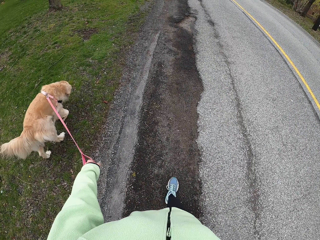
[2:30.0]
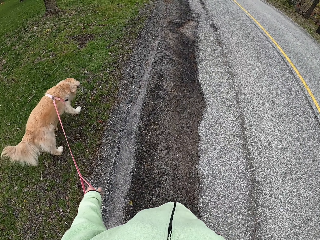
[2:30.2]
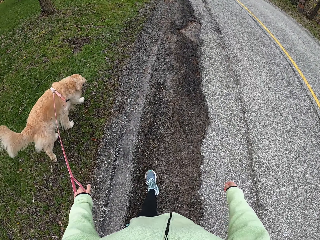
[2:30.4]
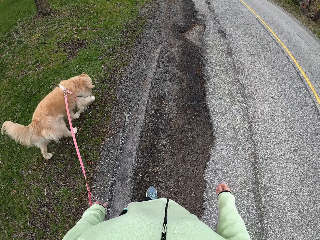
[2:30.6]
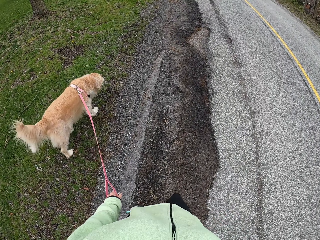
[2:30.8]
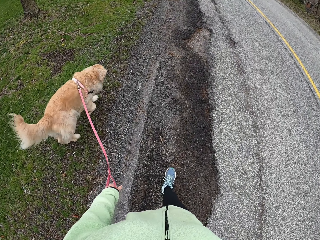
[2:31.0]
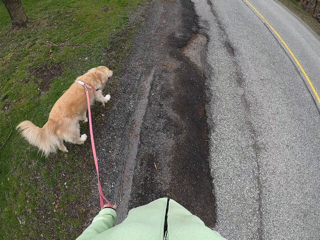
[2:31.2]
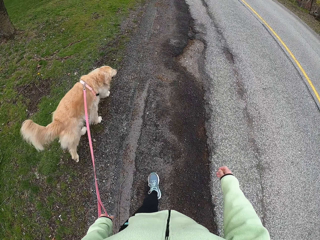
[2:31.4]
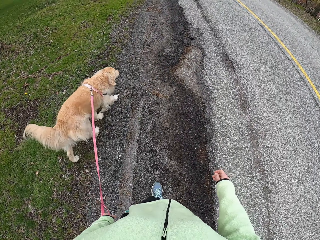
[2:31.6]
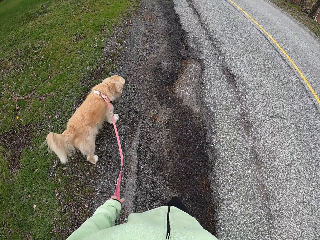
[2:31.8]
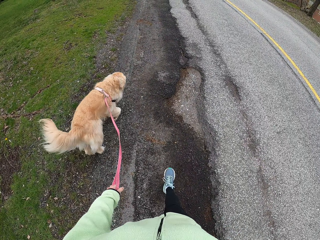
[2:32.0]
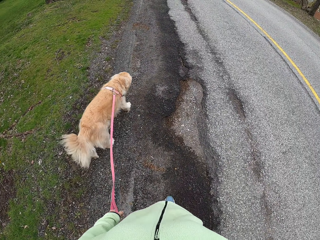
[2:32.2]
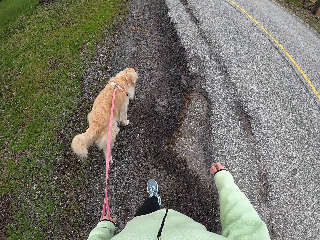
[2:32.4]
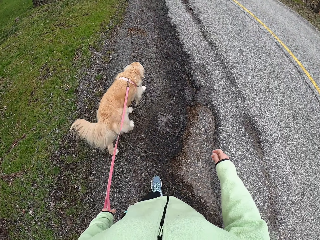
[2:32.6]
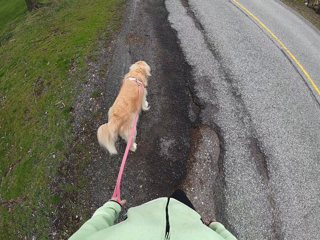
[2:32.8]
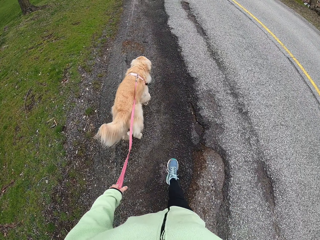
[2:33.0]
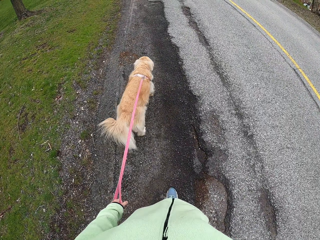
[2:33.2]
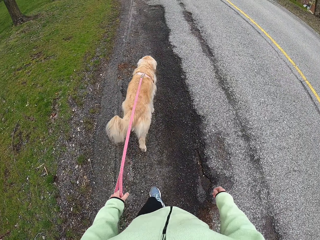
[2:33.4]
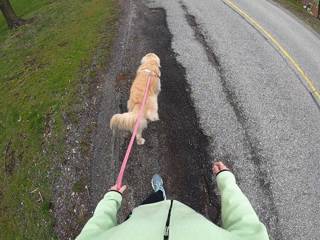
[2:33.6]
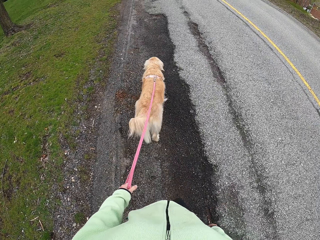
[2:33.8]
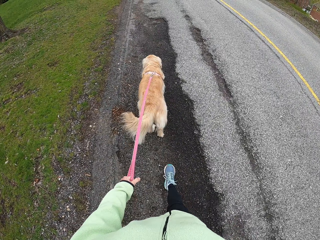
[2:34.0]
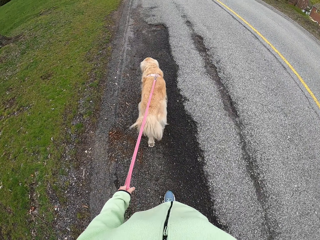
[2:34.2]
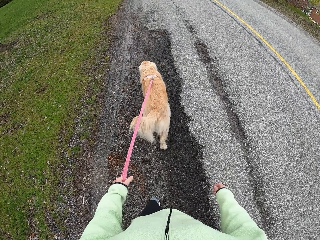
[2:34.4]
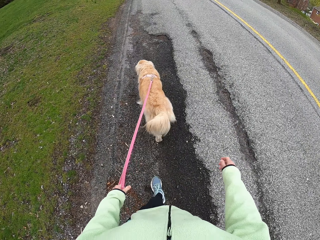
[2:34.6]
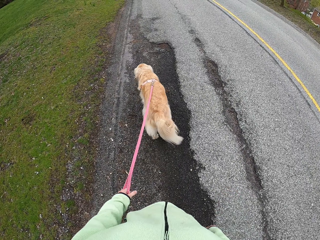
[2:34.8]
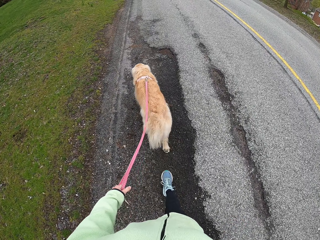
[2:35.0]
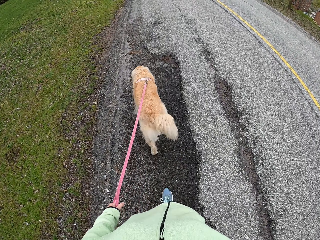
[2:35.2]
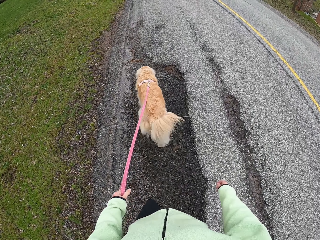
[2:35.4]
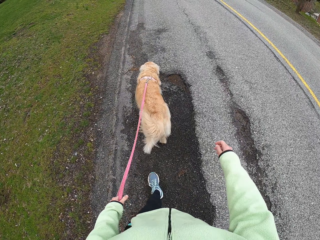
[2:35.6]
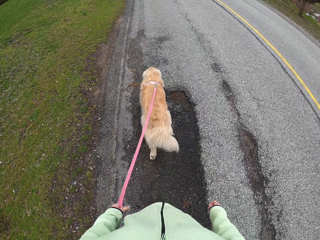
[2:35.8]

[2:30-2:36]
The camera wearer swings his hands. He walks on the road with the dog.

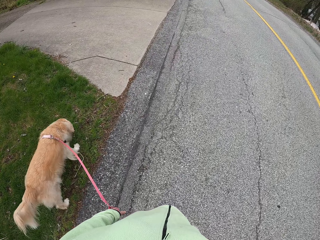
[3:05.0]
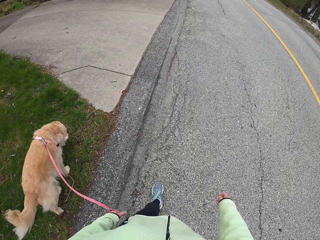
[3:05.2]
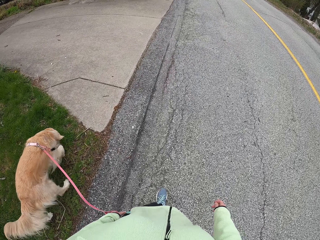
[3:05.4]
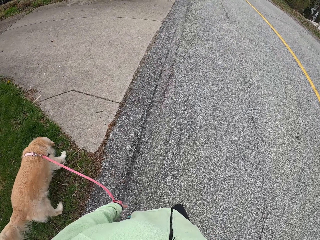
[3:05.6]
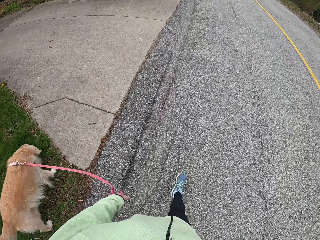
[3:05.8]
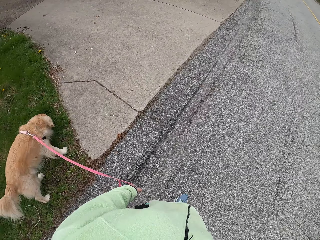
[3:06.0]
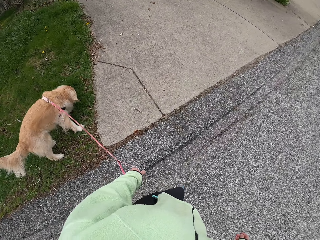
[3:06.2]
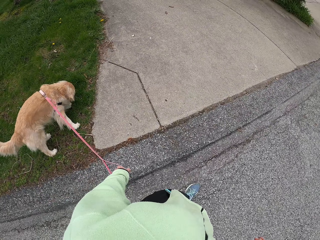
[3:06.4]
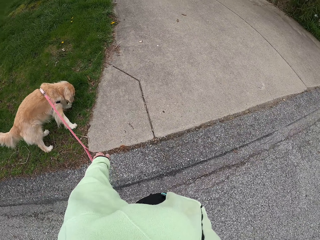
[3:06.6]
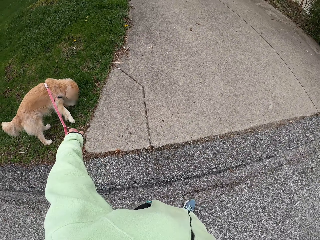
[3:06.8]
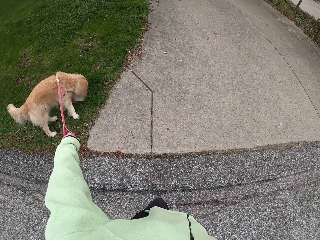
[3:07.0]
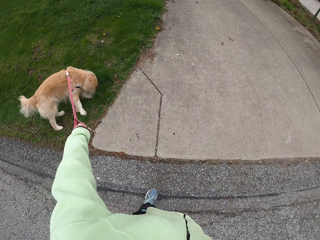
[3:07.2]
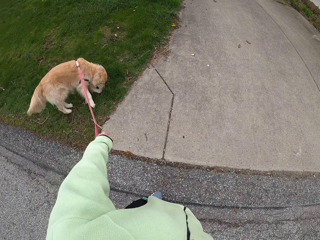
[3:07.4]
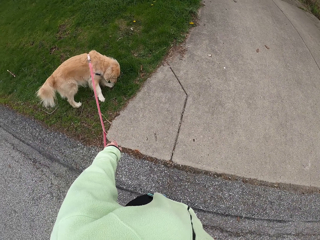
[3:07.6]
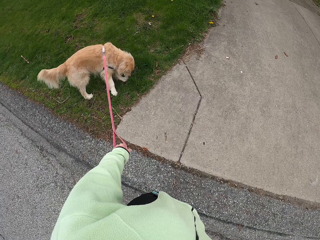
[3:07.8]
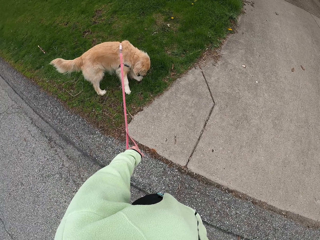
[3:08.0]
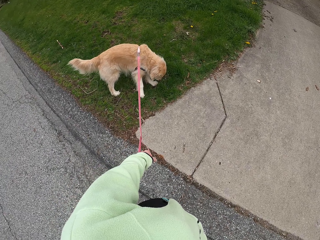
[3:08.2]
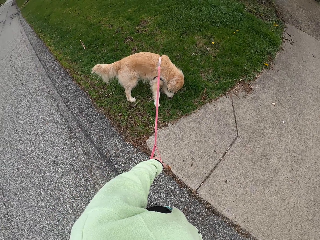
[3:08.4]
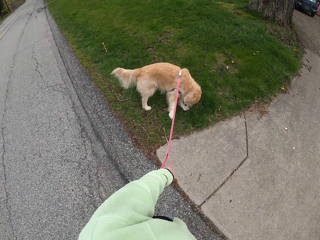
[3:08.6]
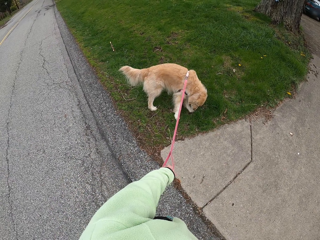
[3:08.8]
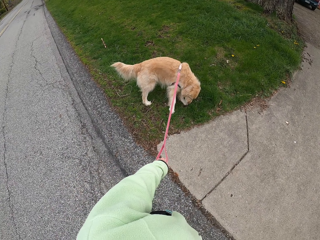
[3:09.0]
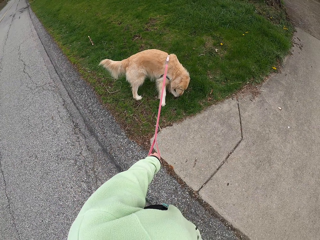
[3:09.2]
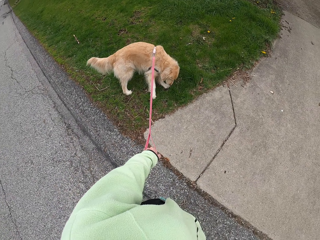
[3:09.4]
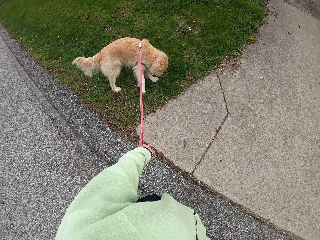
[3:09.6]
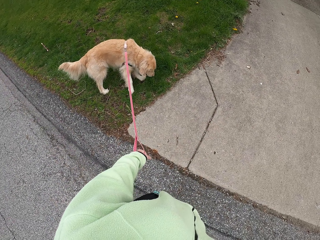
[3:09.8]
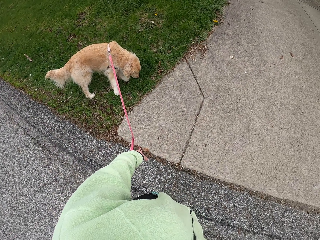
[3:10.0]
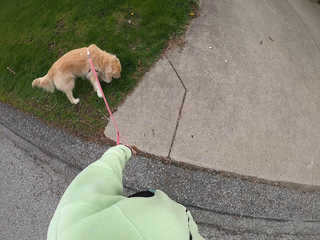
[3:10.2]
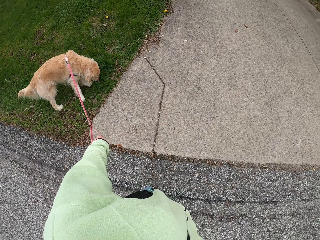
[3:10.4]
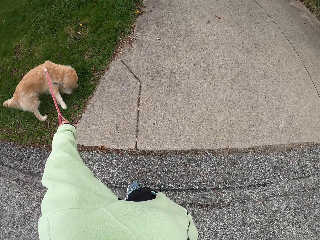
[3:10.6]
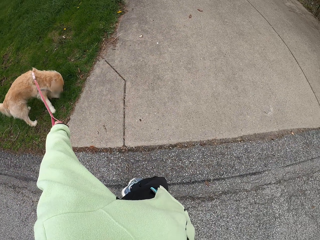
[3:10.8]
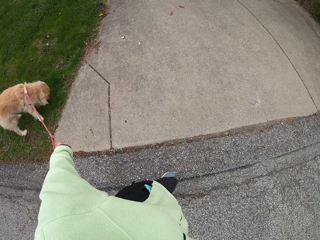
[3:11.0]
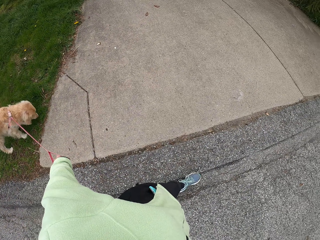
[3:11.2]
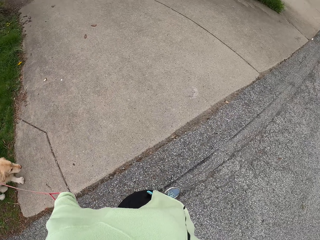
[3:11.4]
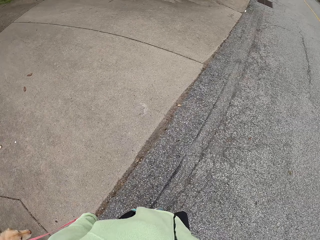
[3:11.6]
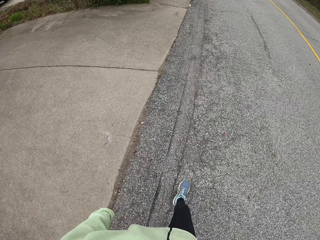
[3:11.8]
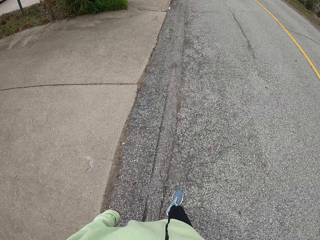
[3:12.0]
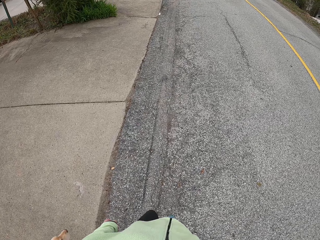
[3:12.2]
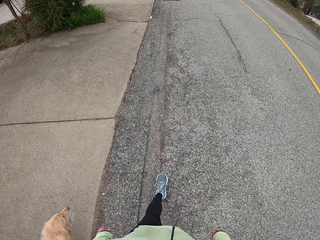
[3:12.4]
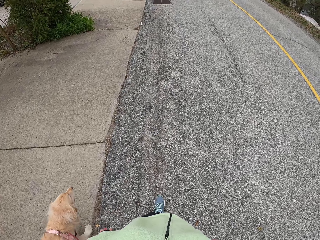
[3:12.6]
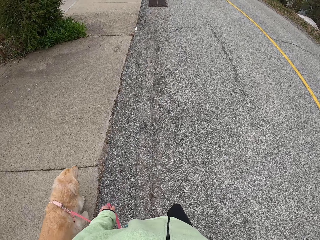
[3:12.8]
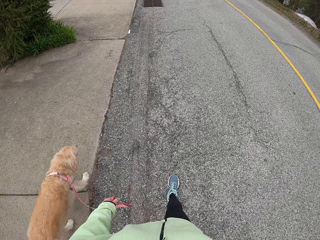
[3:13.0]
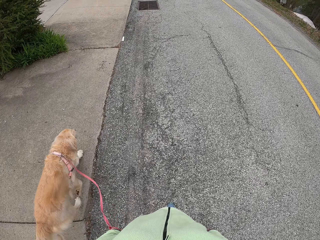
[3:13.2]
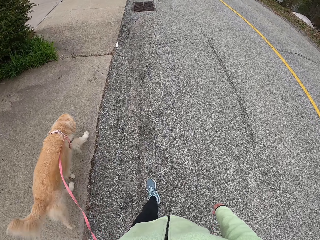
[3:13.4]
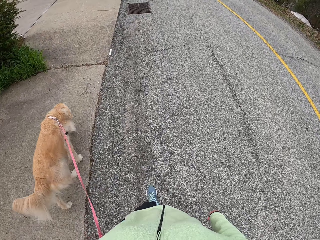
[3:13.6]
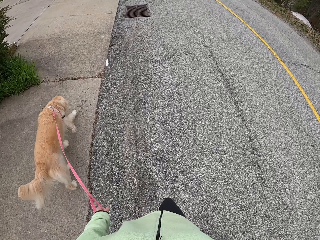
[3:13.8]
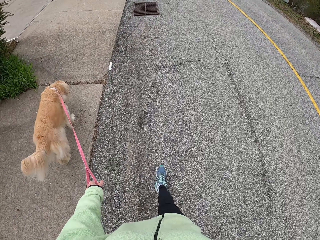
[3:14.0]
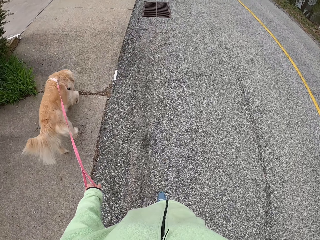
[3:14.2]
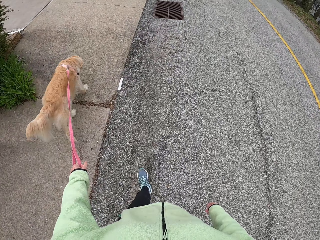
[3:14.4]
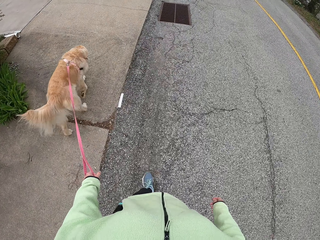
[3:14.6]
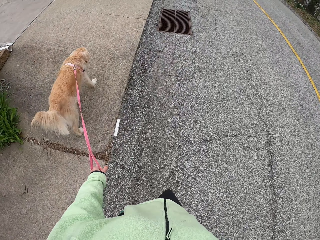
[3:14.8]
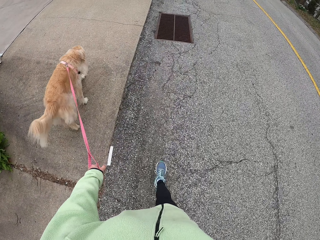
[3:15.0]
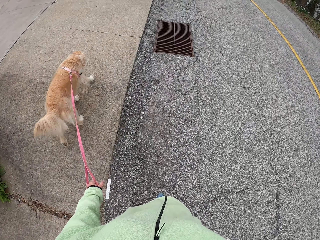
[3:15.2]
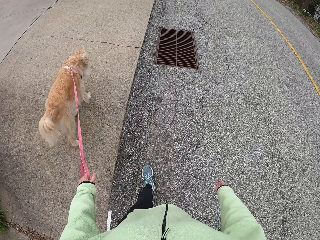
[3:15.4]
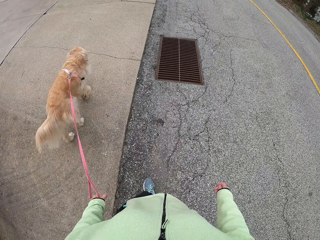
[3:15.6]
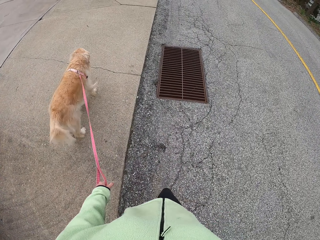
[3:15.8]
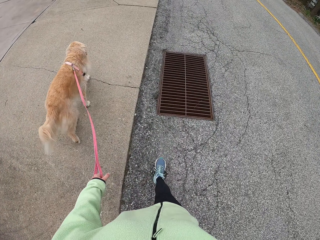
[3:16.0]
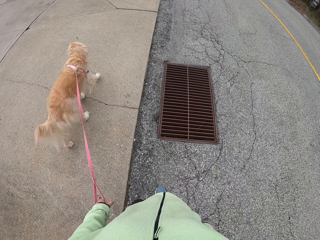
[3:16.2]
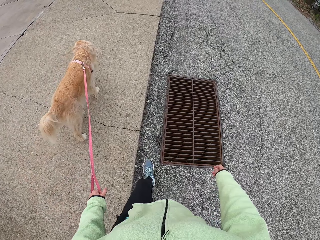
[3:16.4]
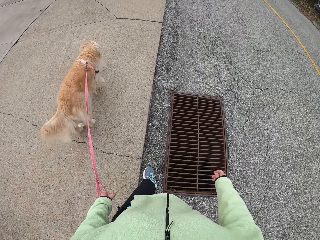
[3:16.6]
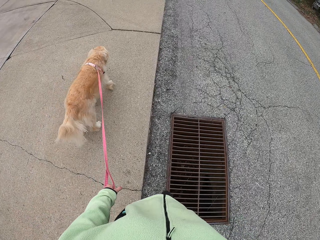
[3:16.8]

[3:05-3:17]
The camera wearer stops on the road. They look at the dog. They start to walk on the road with the dog.

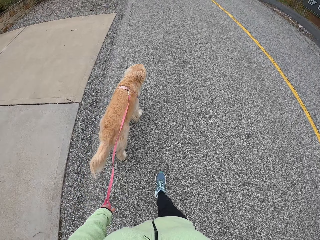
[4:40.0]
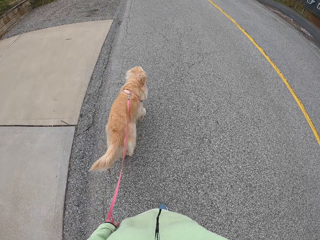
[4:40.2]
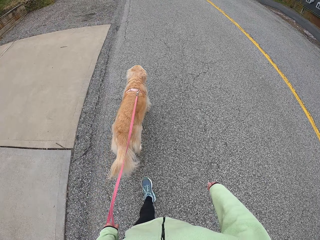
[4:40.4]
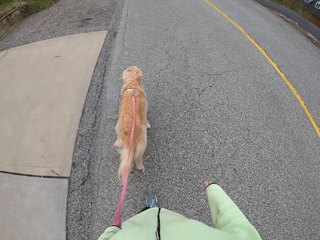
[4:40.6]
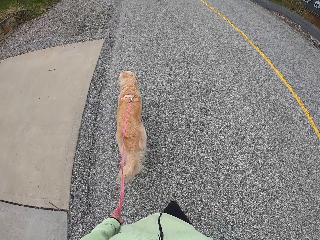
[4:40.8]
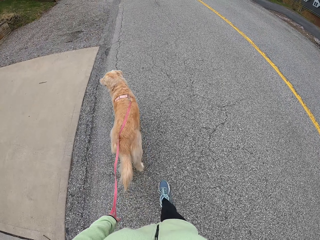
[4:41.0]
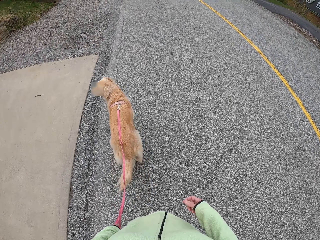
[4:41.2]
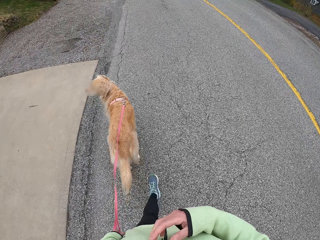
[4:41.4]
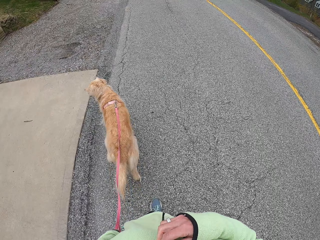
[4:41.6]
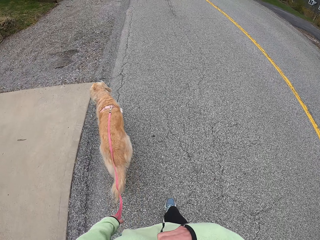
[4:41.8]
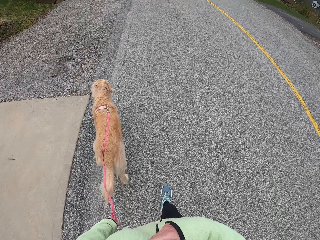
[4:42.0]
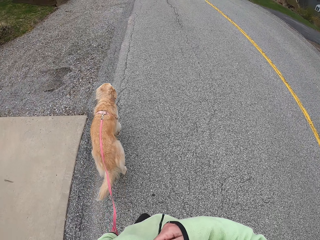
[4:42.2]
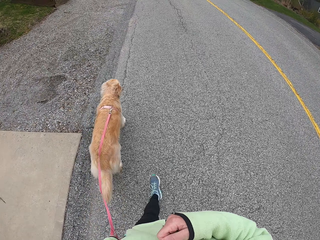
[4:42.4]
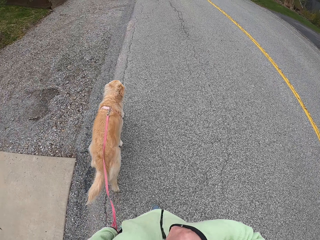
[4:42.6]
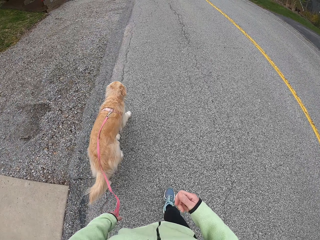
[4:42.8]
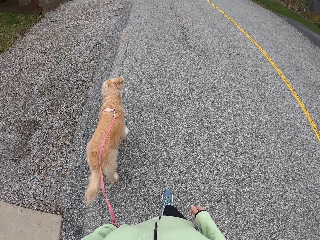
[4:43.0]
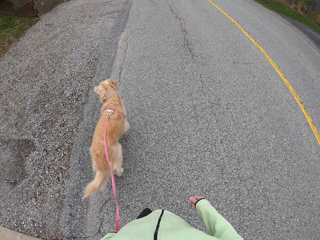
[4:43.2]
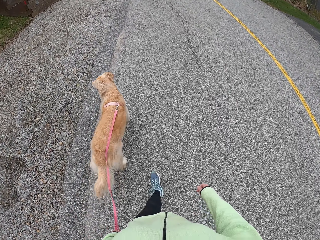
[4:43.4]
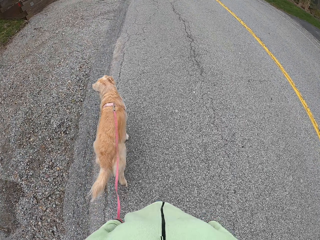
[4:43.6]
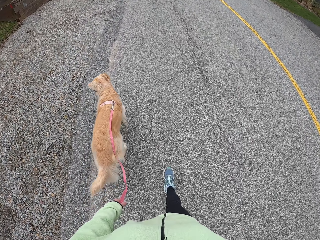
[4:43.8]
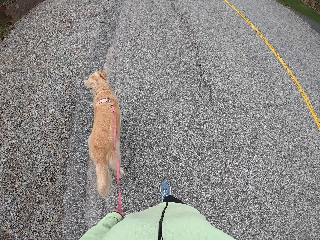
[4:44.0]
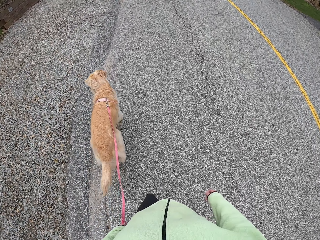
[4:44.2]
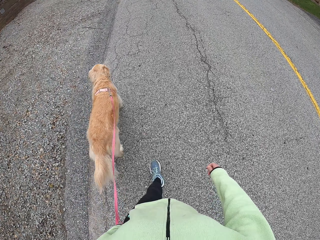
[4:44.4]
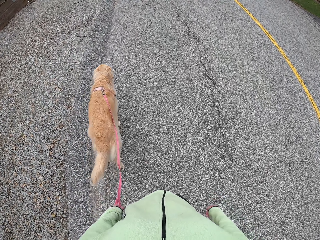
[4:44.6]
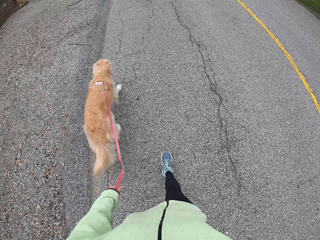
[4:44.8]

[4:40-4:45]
The camera wearer touches the sweater. He raises his hand. He starts to walk on the road with the dog.
